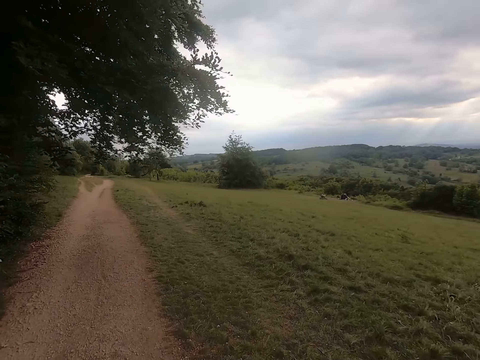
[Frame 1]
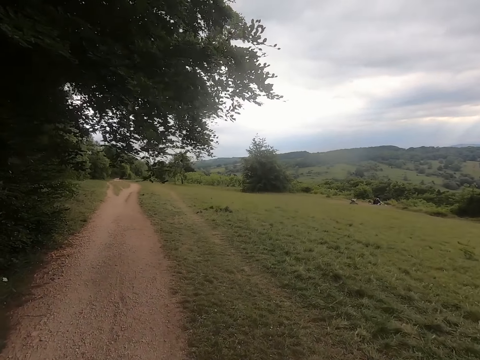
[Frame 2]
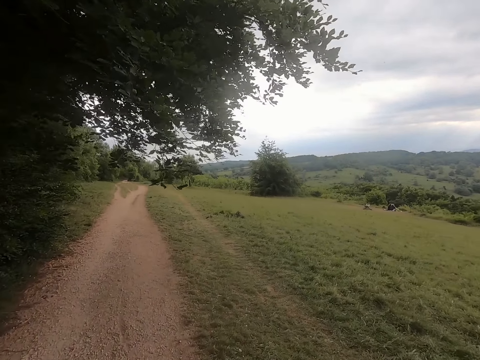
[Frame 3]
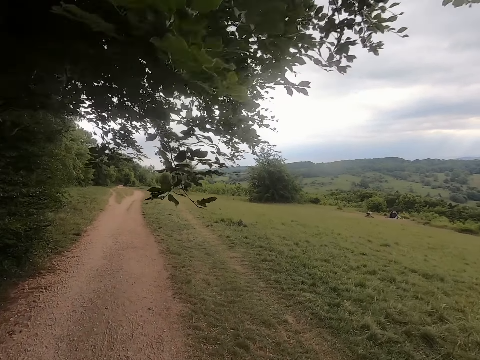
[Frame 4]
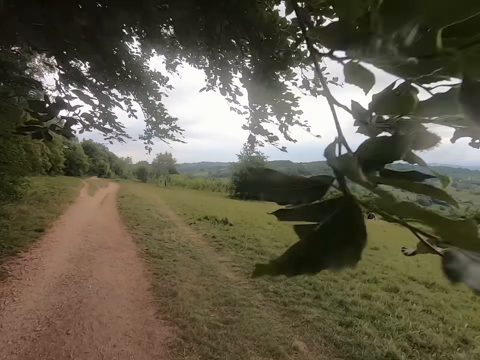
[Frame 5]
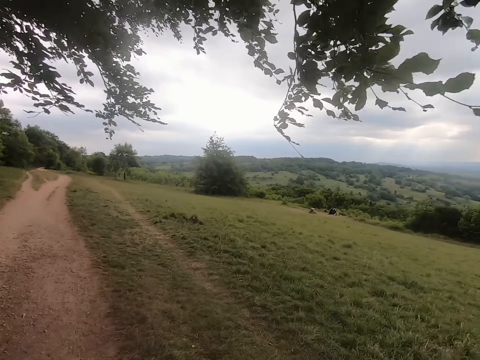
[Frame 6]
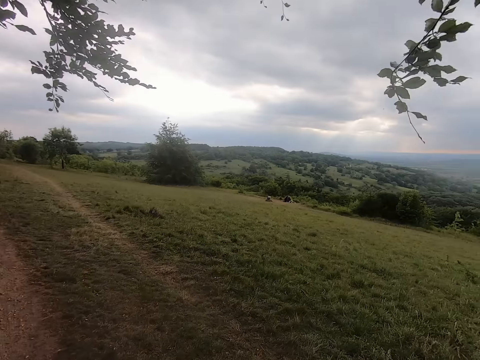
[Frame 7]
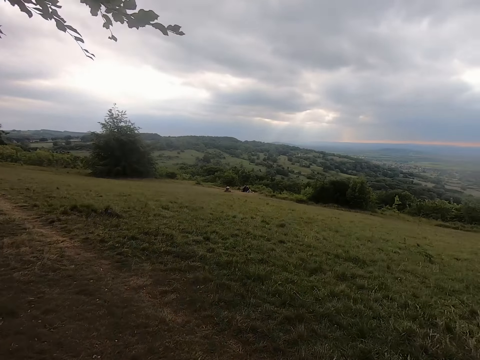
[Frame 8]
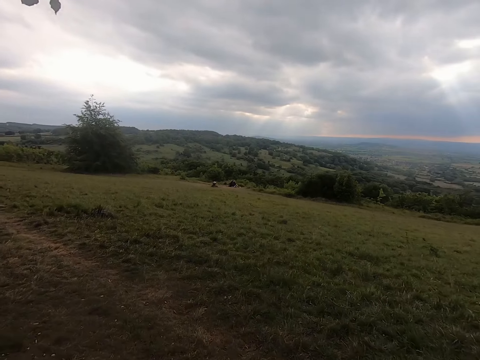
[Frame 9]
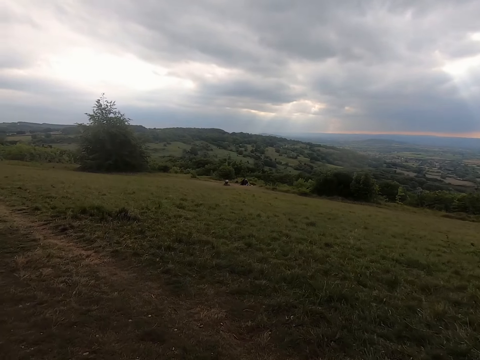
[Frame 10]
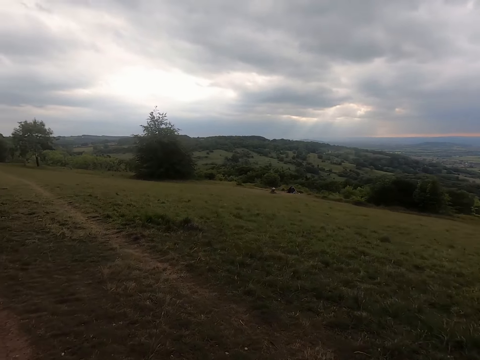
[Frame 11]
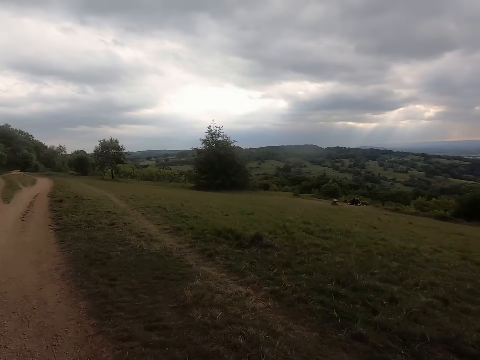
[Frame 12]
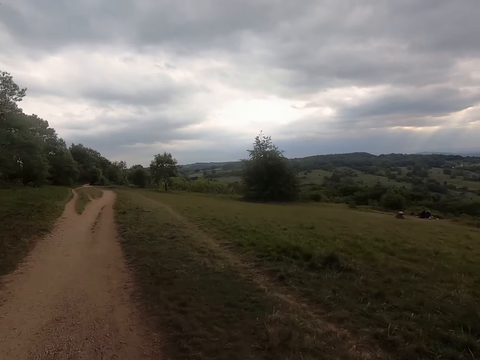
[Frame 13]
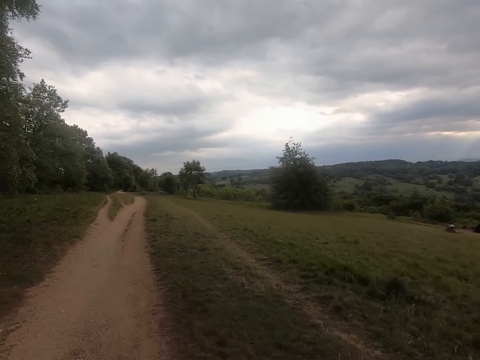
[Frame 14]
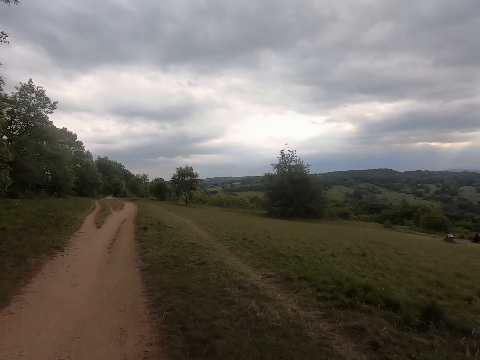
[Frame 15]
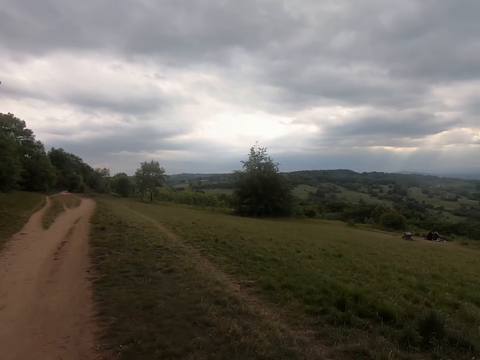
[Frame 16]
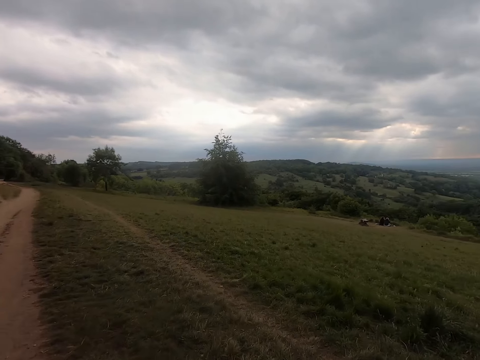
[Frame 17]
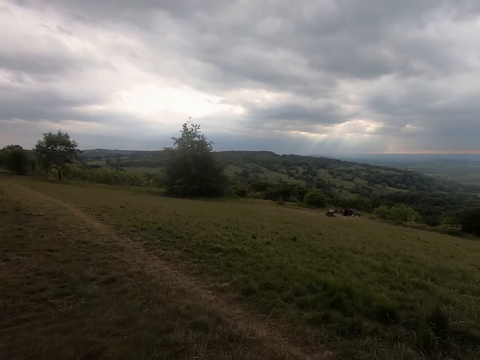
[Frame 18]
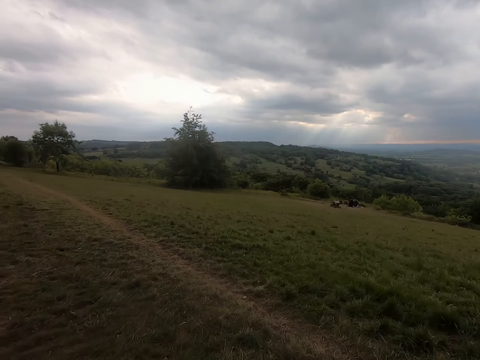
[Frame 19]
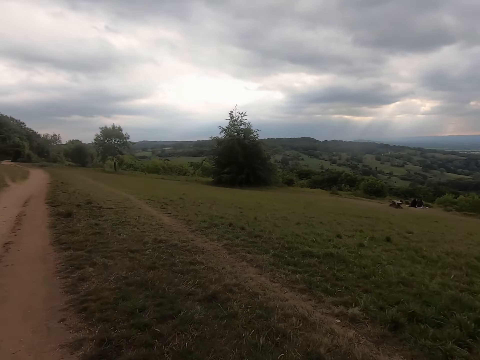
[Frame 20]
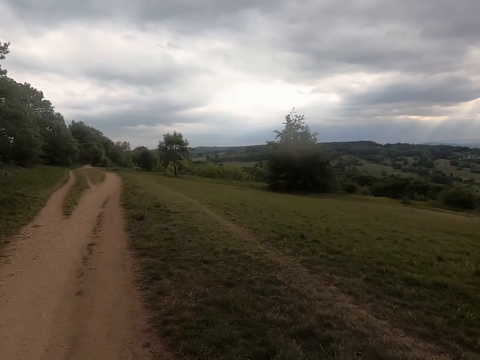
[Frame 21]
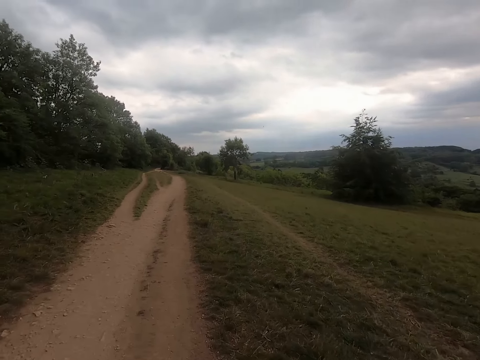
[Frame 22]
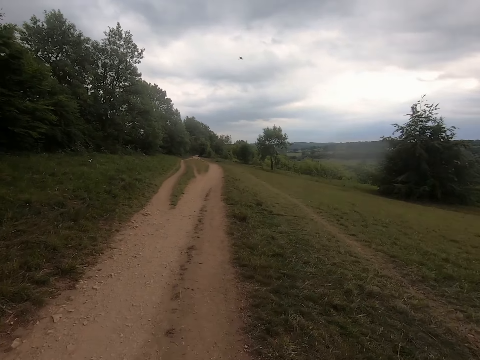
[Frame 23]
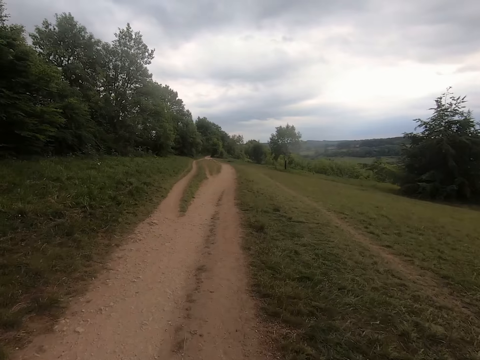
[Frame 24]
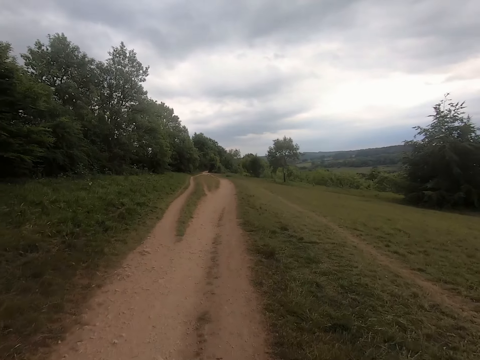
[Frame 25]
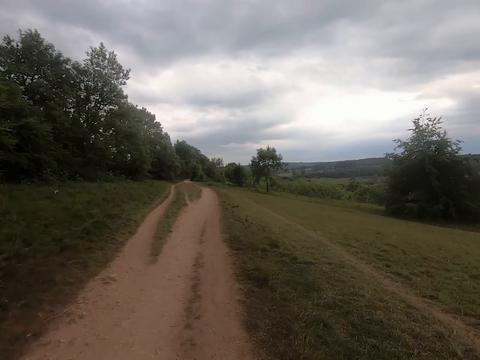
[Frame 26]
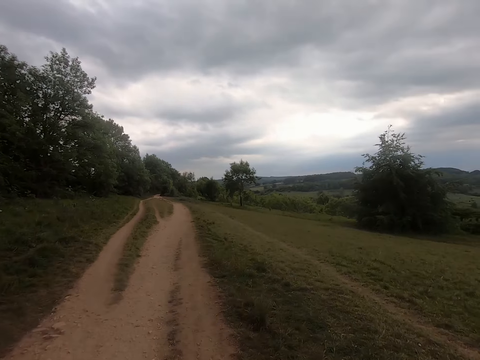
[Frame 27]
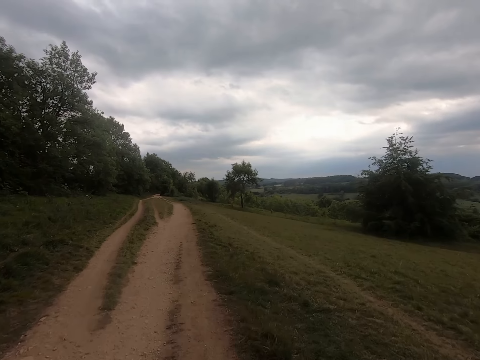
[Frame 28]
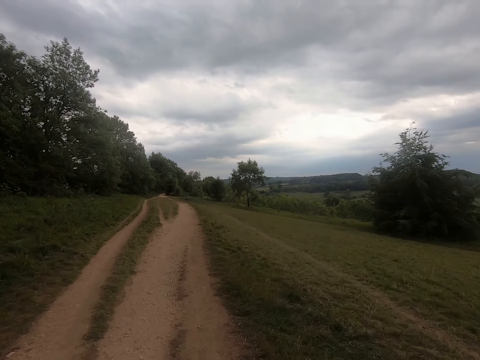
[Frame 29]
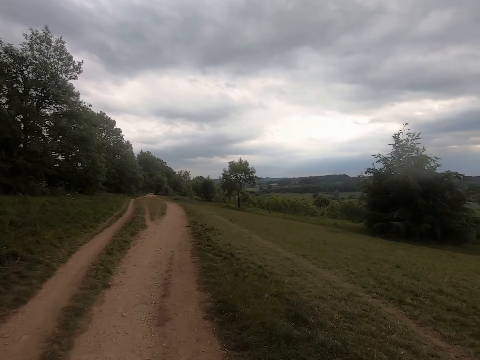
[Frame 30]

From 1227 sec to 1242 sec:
The camera wearer looks forward. They look around the field. They look forward.

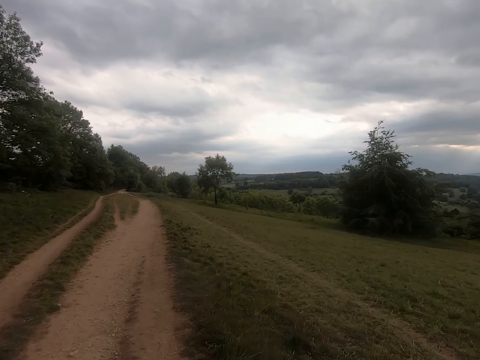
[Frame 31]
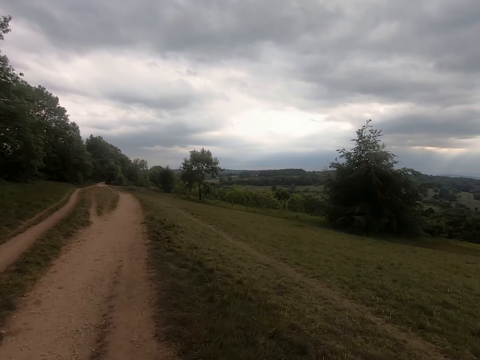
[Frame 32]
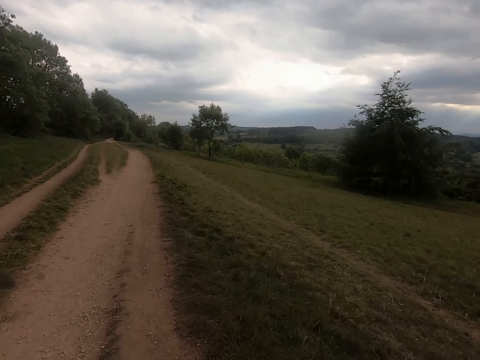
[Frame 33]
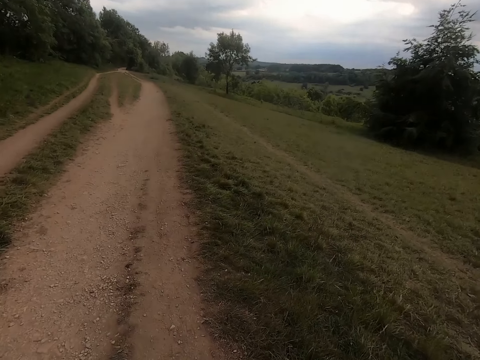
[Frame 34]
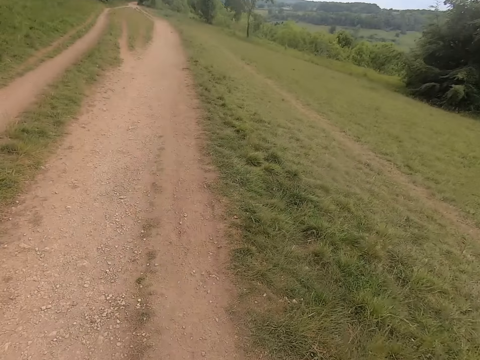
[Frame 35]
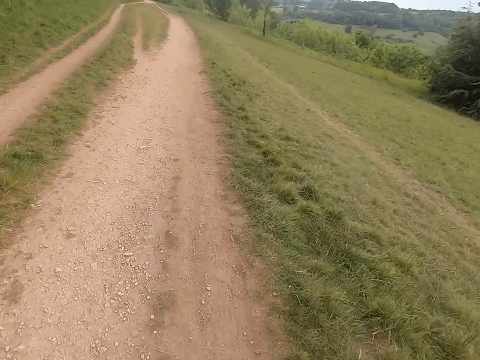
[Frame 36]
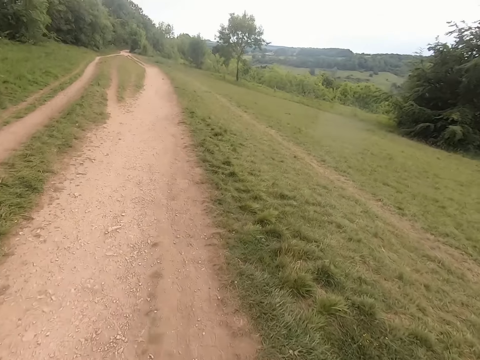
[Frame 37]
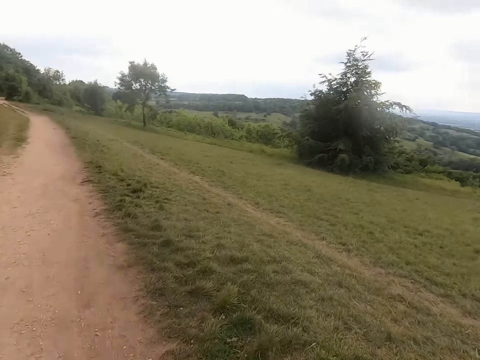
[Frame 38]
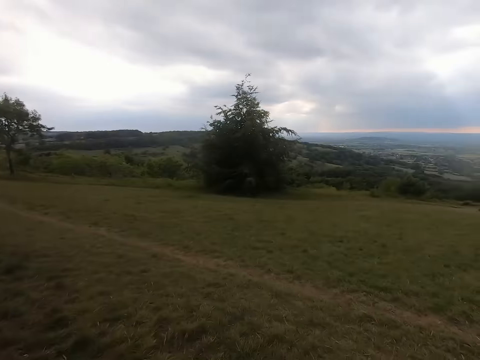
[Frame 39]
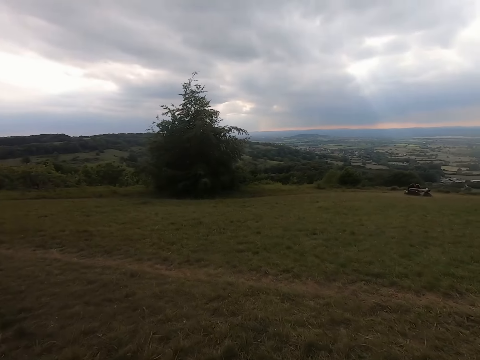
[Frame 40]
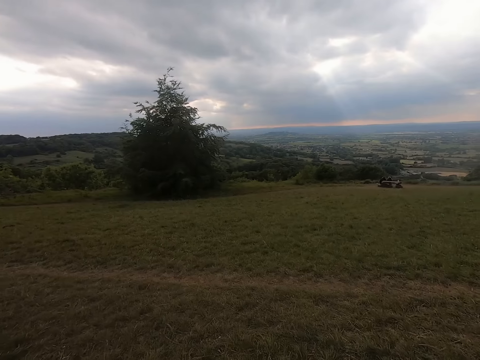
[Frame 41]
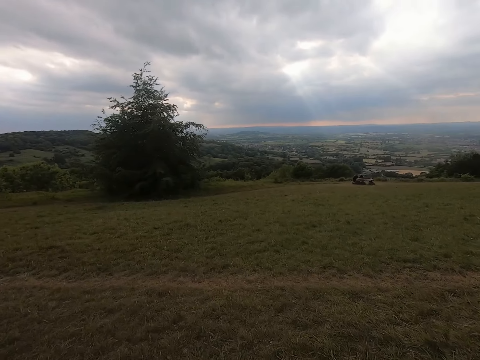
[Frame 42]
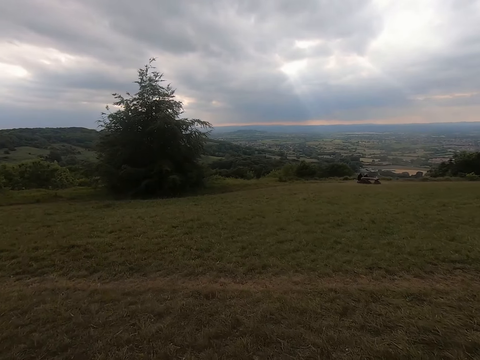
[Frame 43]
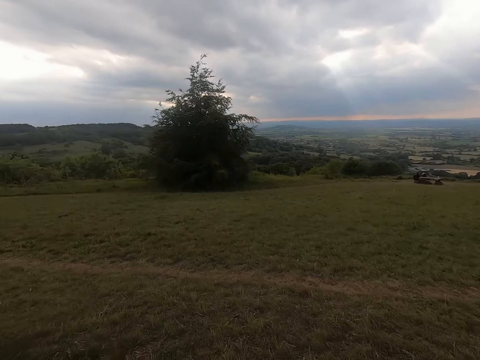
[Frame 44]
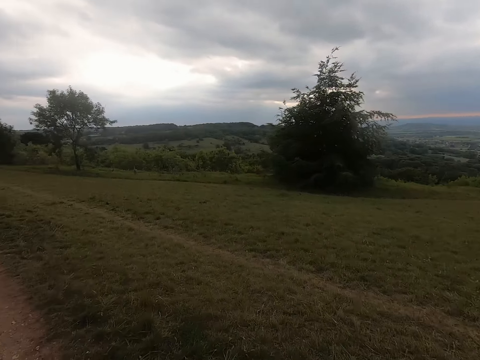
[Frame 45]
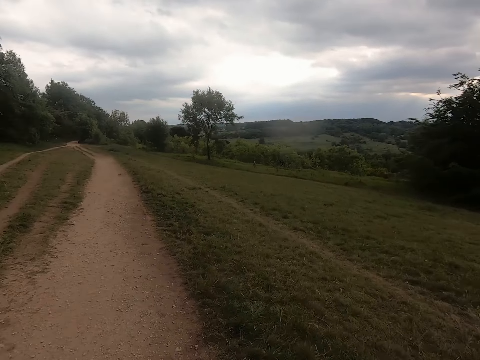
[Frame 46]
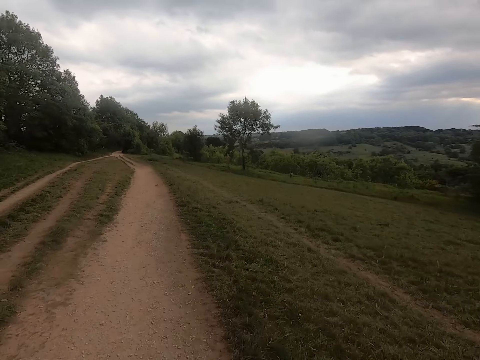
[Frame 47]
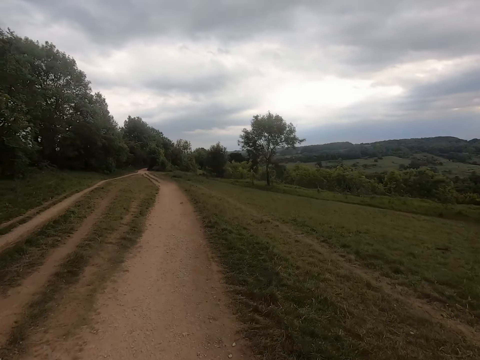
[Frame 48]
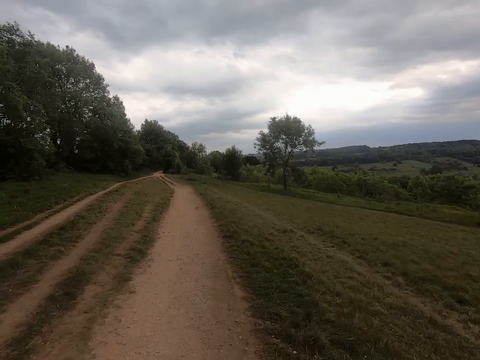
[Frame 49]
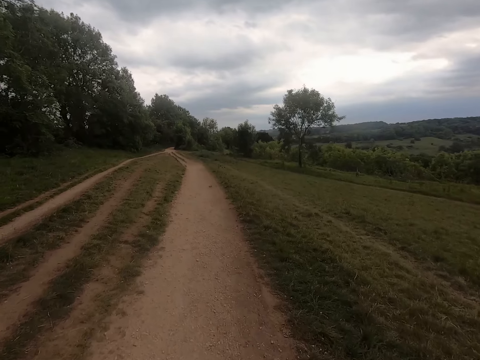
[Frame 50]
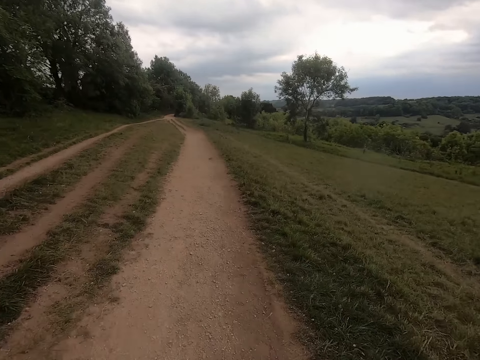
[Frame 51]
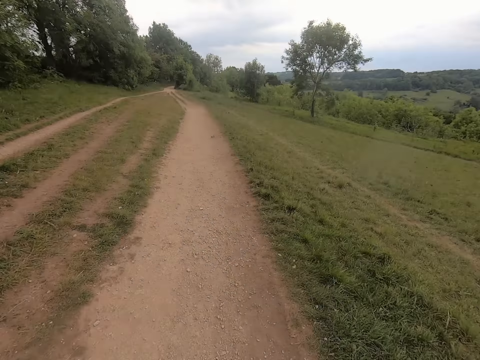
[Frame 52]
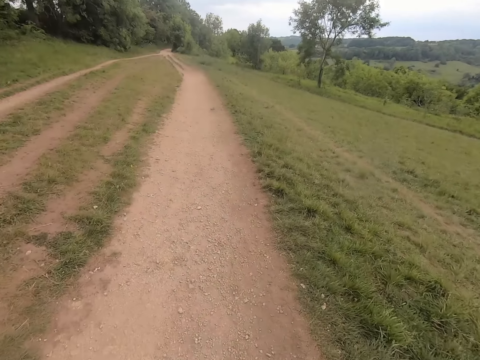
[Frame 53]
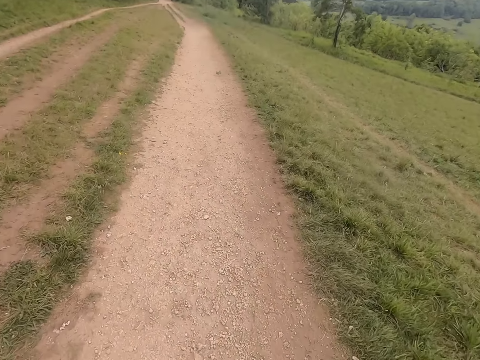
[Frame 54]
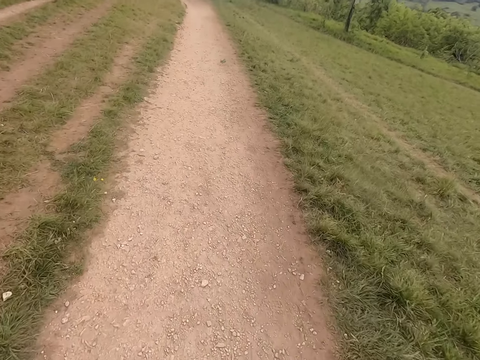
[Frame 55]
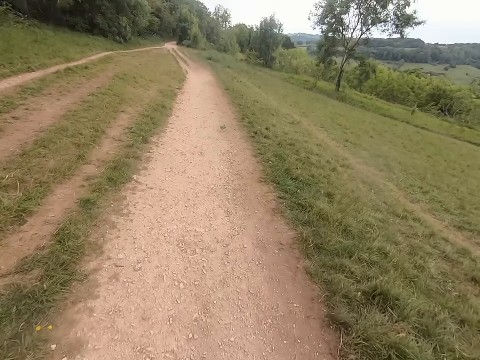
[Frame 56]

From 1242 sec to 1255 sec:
The camera wearer looks around the field. They look forward.
